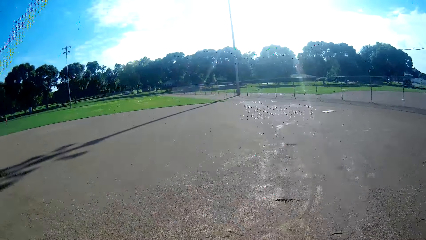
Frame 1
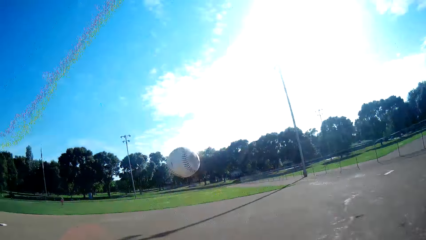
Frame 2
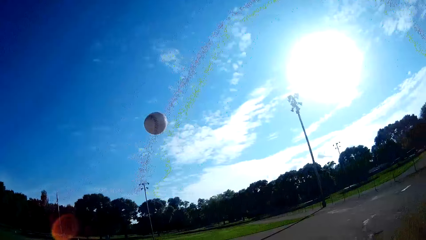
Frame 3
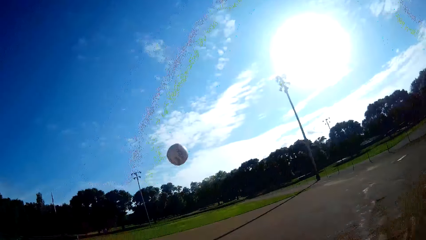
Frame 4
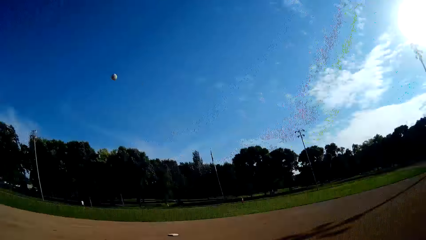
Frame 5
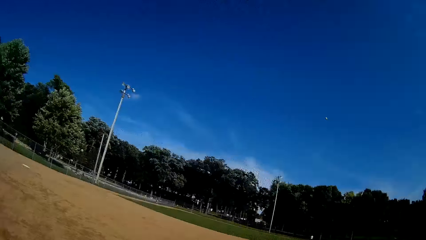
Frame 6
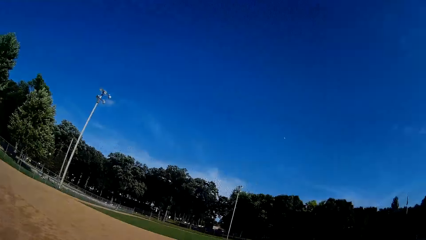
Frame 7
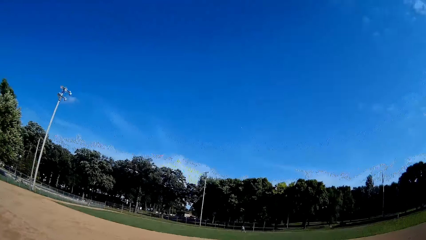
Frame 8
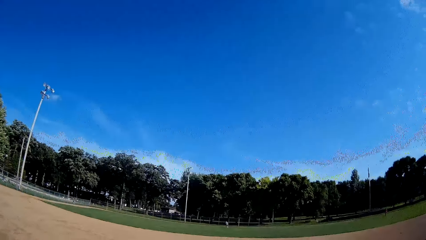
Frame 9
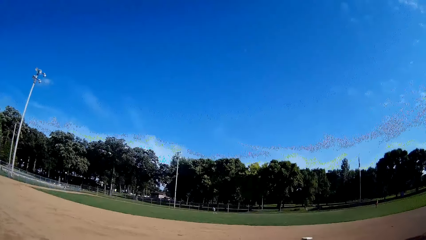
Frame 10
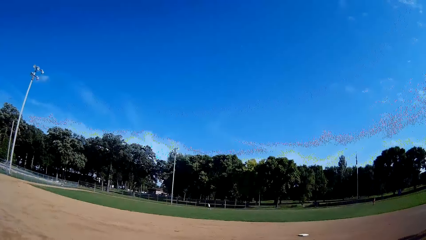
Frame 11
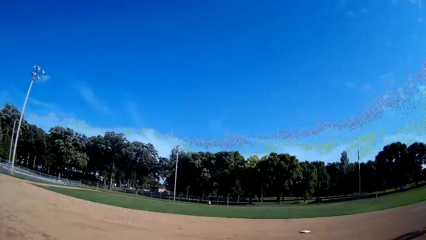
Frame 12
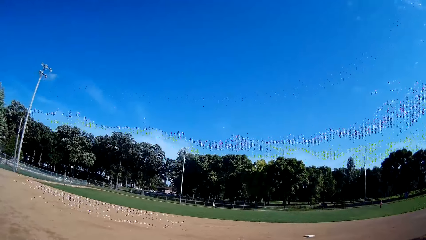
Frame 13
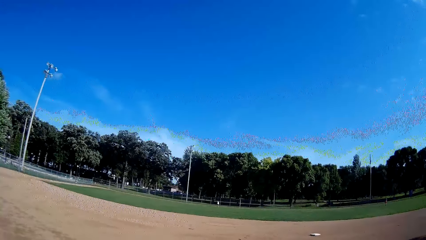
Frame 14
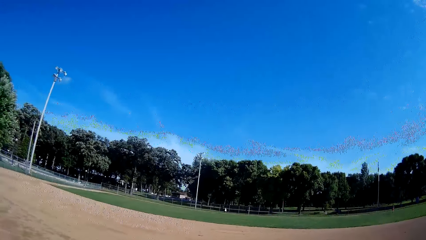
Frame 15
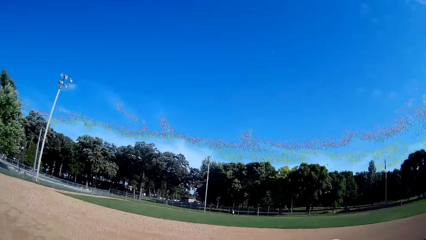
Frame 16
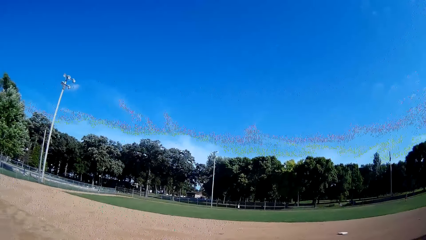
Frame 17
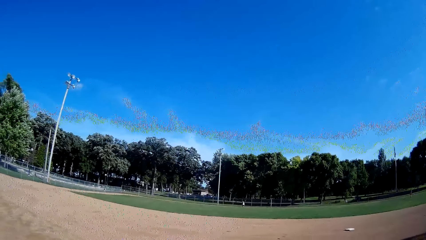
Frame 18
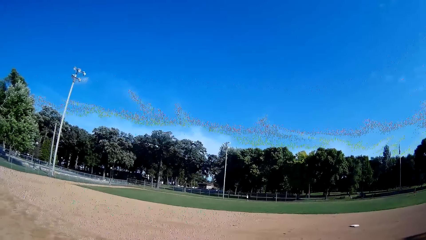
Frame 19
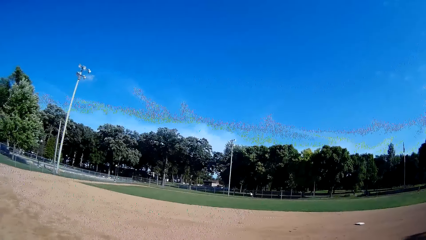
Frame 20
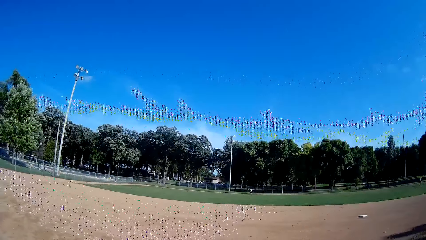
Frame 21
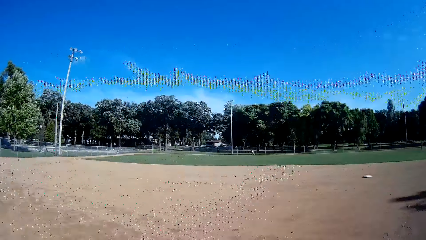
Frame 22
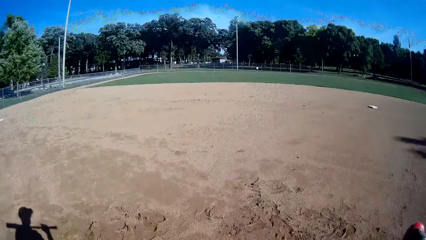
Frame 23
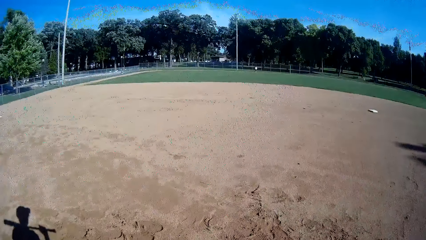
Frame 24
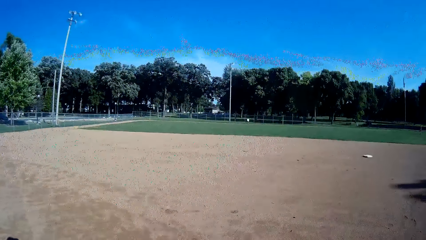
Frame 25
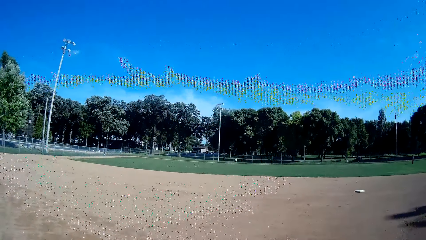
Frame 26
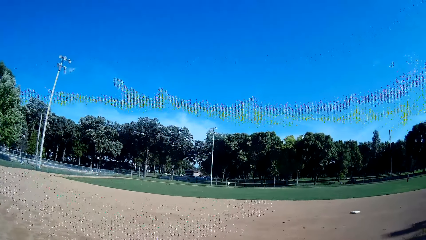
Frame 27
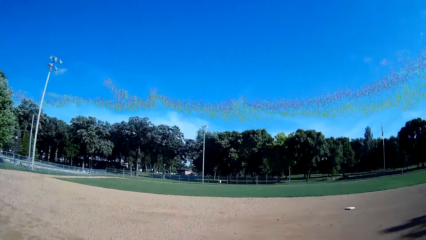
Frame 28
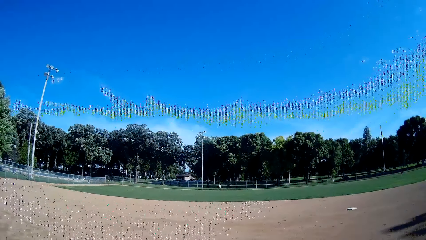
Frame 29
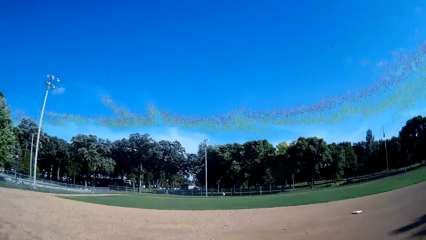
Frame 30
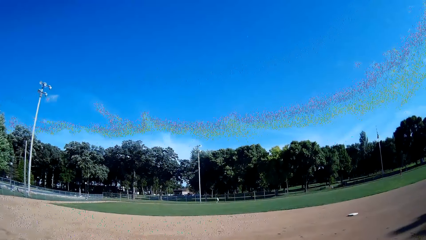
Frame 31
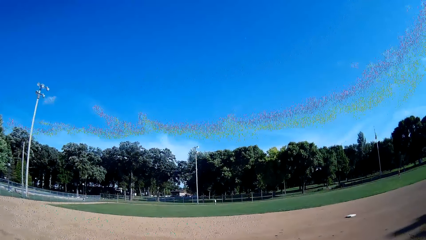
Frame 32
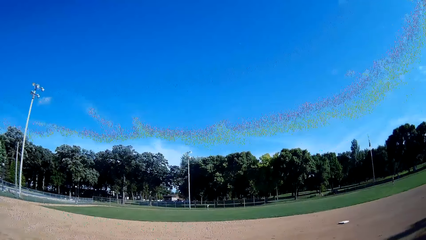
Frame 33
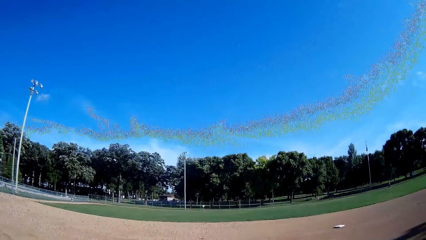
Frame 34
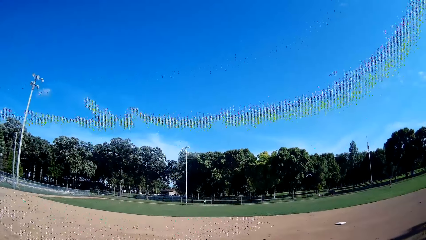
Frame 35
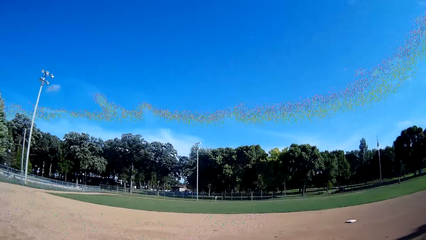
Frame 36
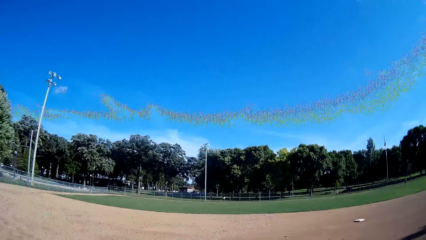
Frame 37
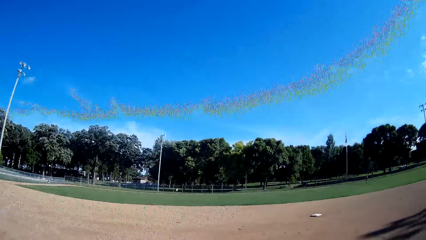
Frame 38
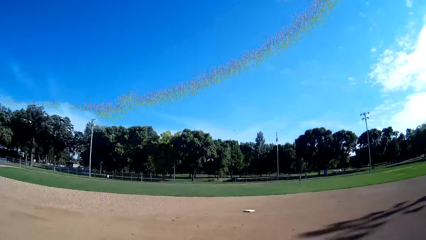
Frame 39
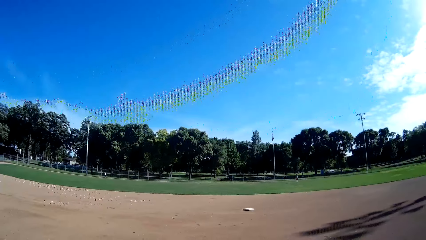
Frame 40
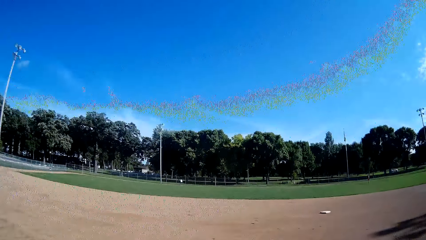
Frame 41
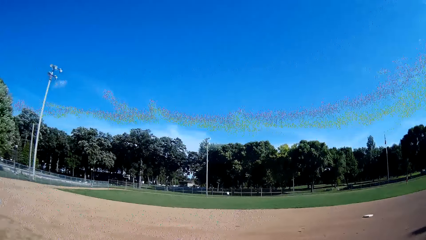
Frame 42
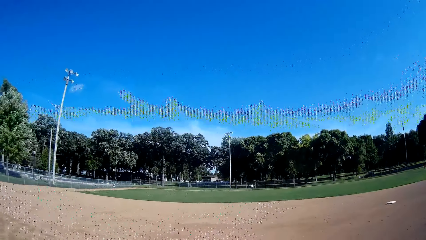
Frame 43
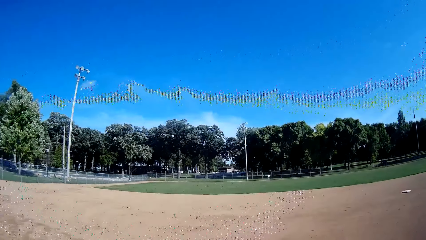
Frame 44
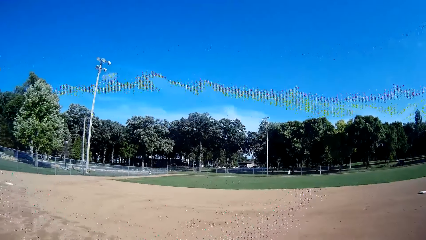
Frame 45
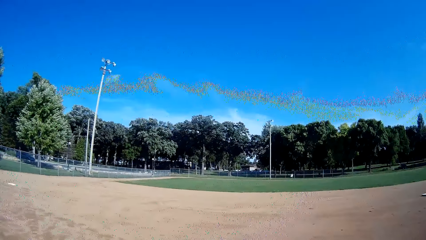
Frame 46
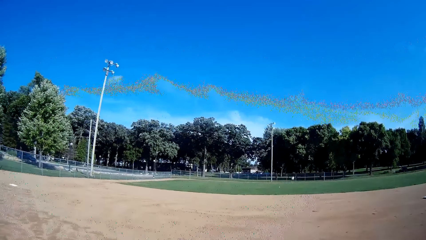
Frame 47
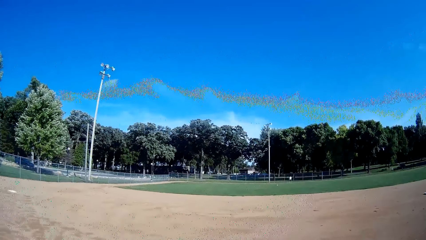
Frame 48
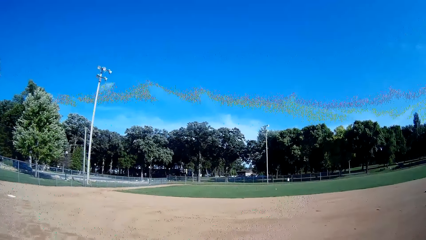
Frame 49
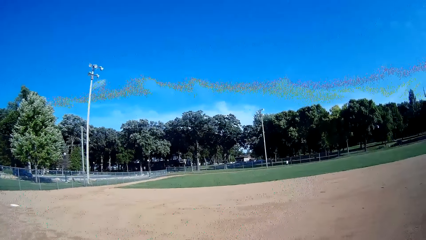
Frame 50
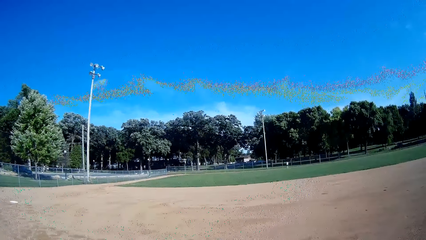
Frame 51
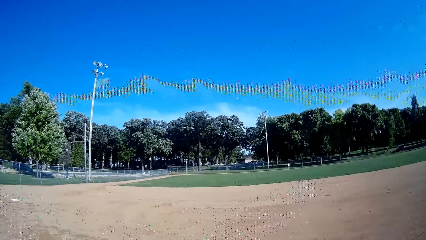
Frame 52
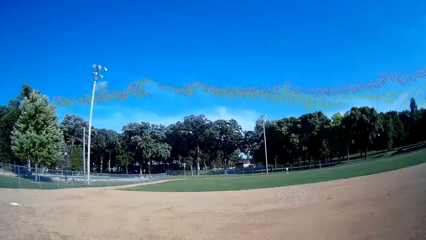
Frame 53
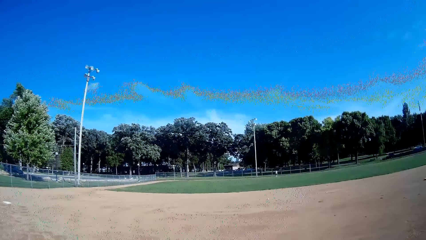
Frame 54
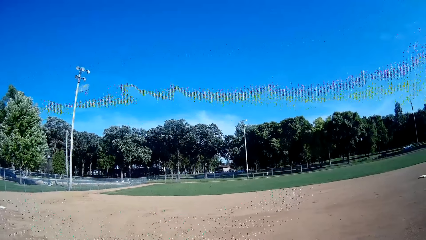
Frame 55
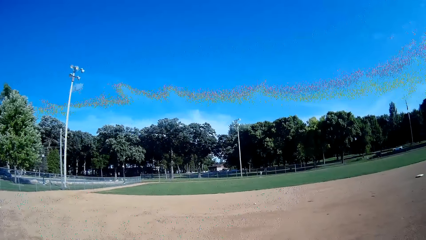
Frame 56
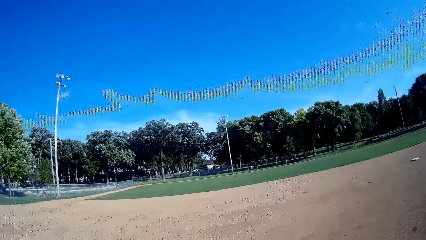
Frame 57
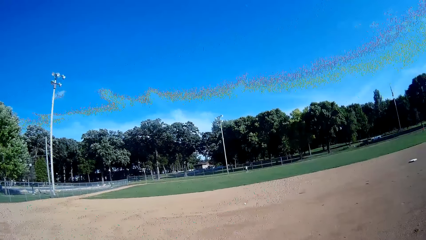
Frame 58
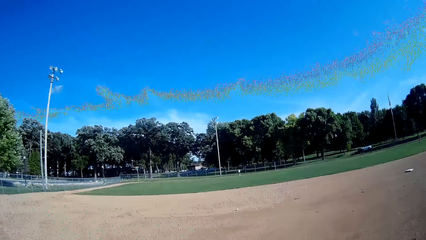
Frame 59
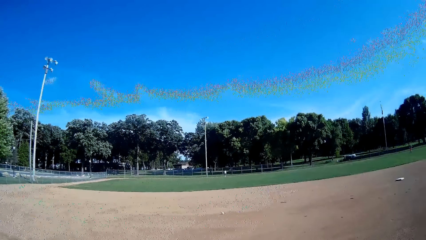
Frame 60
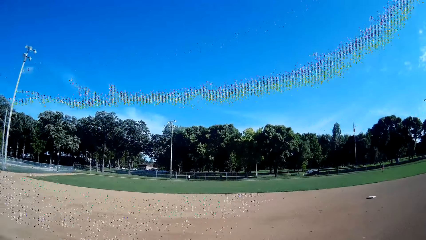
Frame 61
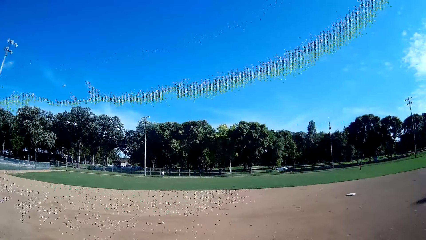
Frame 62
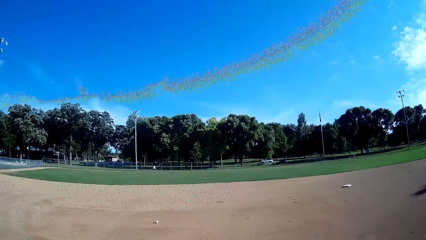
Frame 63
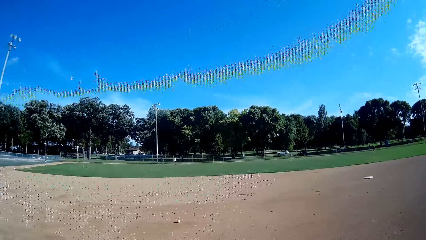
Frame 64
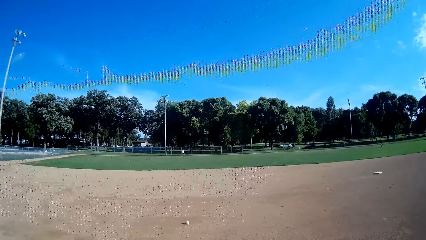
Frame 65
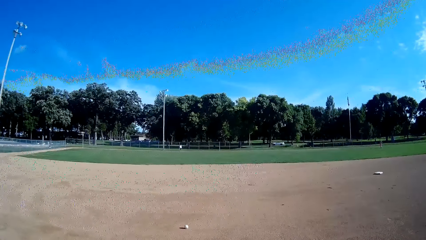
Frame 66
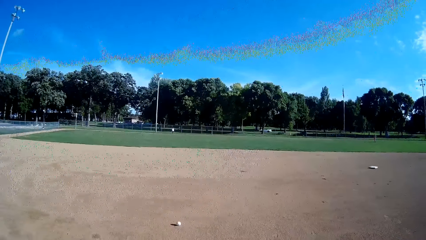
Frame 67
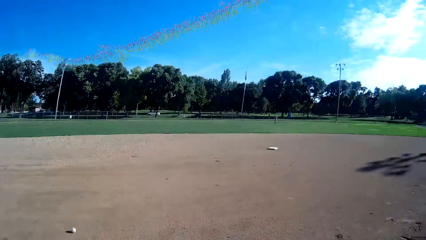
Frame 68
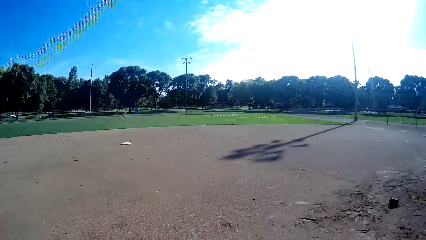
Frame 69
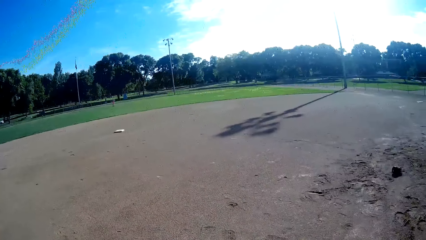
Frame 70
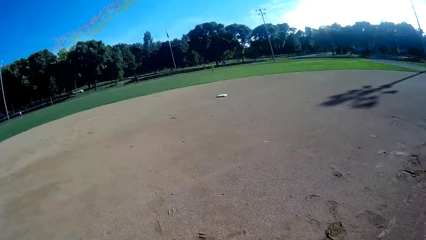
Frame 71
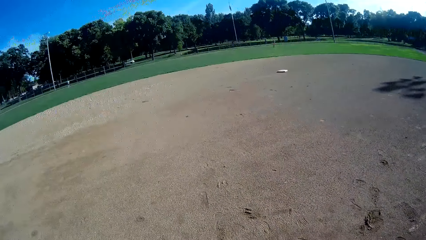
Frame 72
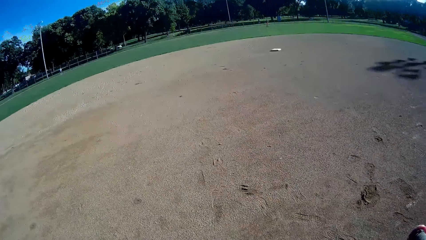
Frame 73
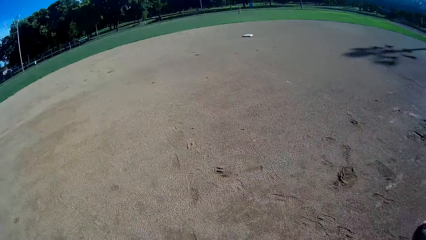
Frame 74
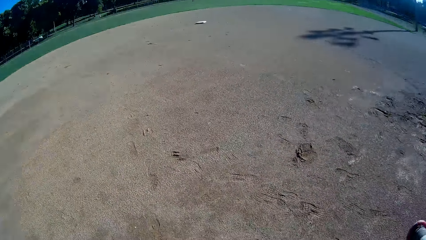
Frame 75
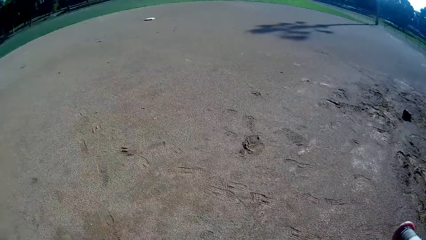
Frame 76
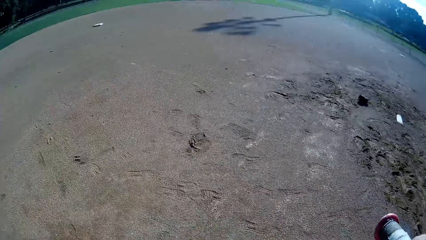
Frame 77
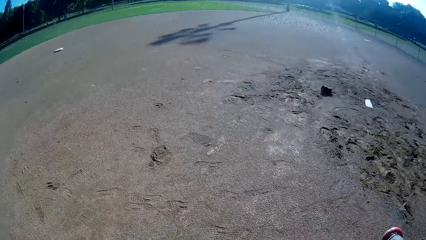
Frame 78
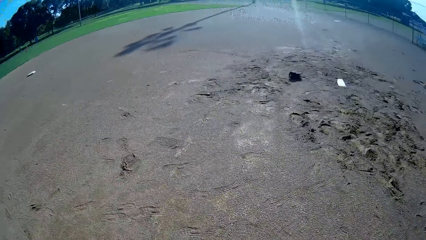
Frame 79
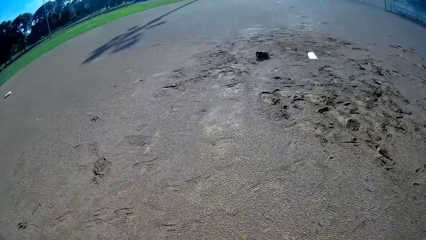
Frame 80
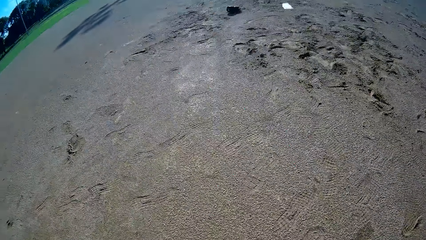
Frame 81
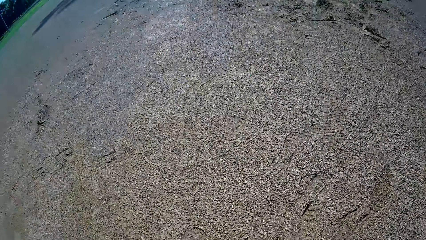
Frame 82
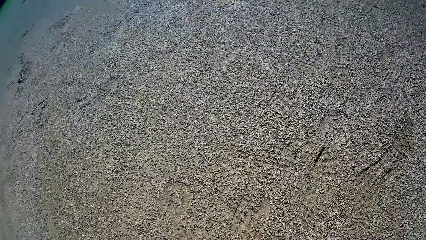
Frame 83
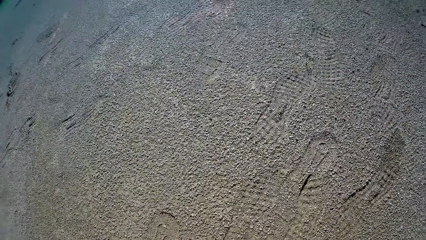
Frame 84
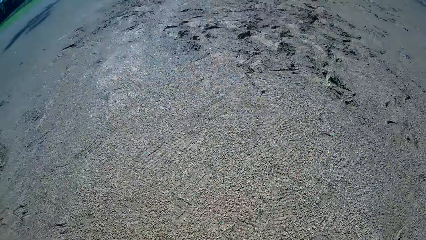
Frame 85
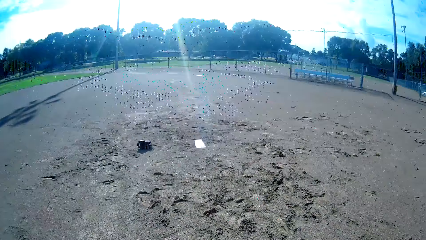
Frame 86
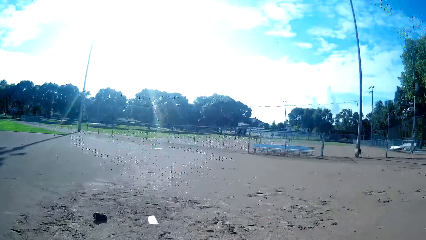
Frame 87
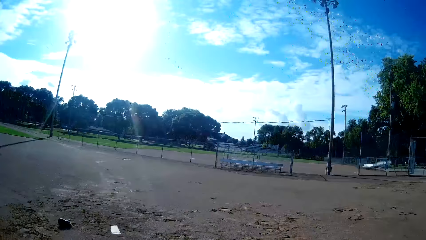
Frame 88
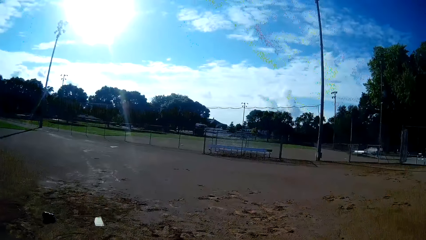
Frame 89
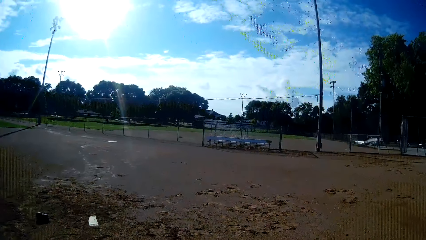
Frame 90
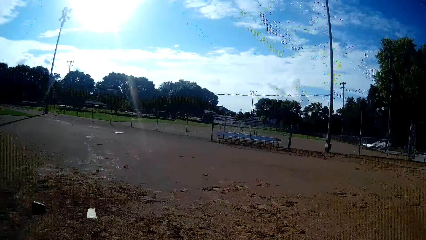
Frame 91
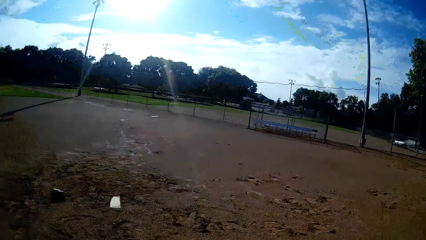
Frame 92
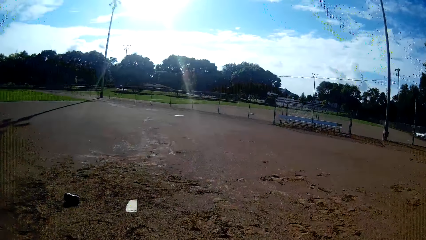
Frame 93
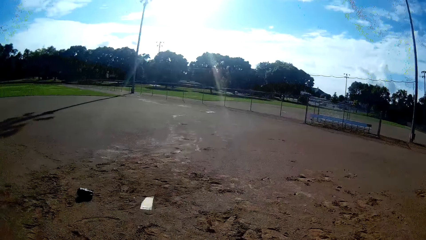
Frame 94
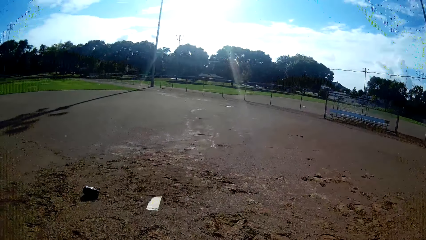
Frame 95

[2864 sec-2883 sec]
The camera wearer throws the baseball in the air. They play the ball with the bat towards a man. The man jogs towards the ball. The man catches the ball. The man throws the ball towards the camera wearer. The camera wearer picks the ball from the ground. They bend towards the ground. They walk forwards a bit.
